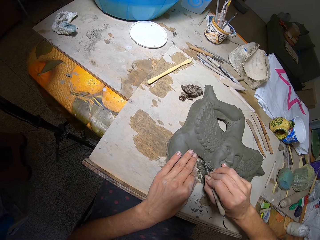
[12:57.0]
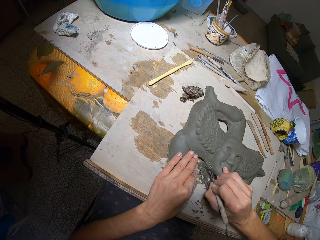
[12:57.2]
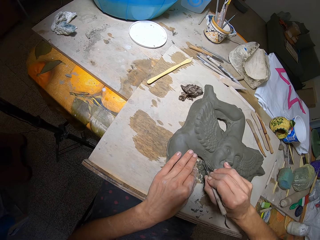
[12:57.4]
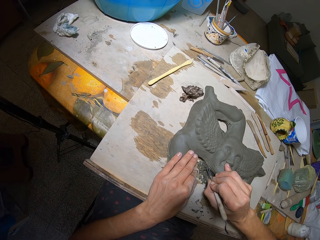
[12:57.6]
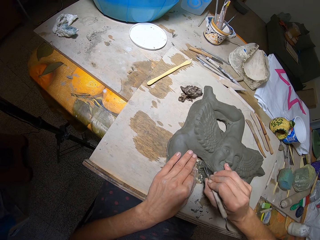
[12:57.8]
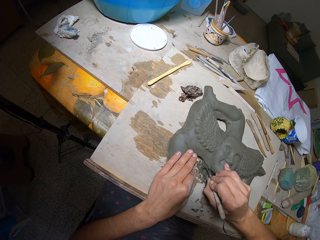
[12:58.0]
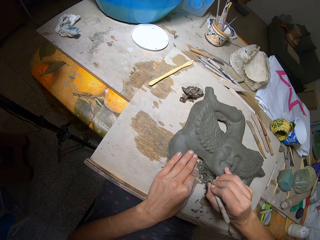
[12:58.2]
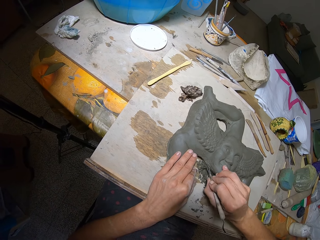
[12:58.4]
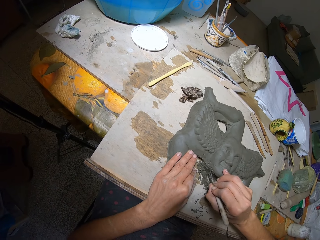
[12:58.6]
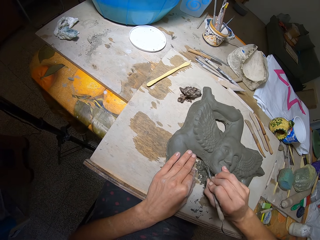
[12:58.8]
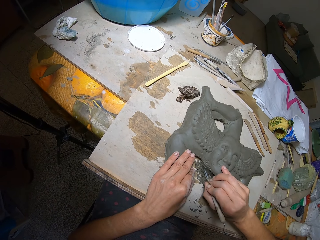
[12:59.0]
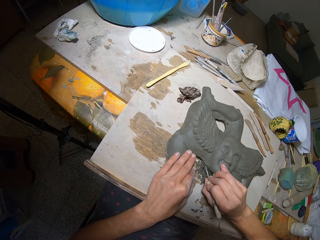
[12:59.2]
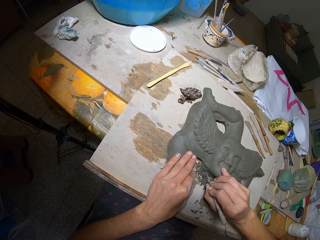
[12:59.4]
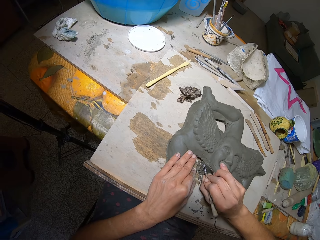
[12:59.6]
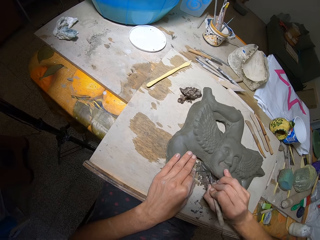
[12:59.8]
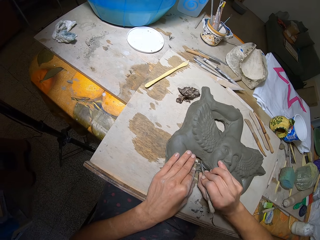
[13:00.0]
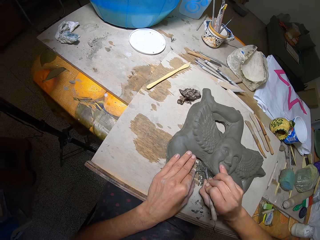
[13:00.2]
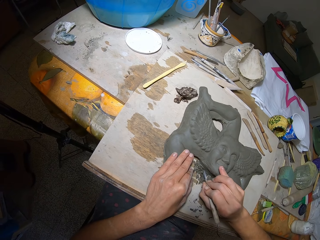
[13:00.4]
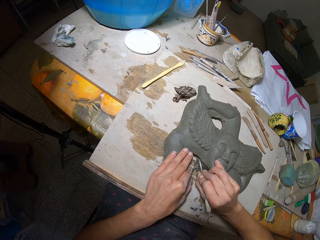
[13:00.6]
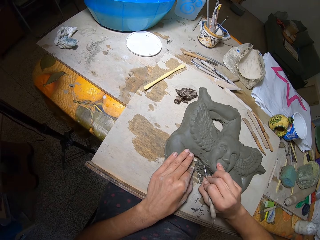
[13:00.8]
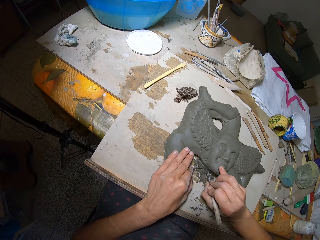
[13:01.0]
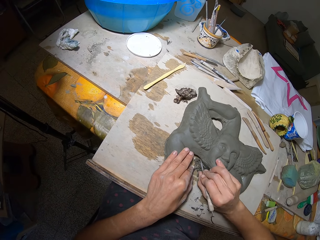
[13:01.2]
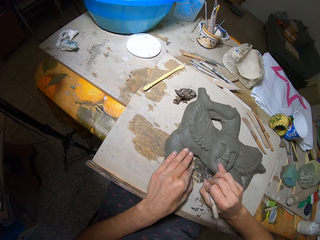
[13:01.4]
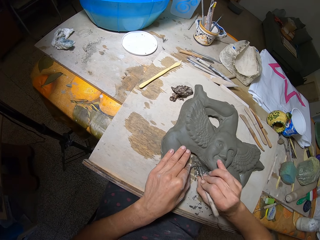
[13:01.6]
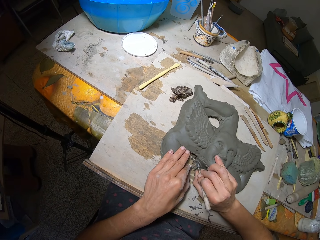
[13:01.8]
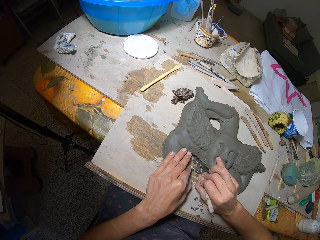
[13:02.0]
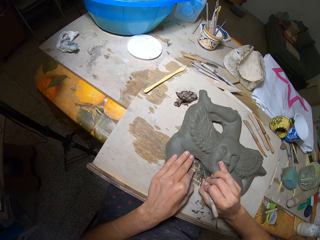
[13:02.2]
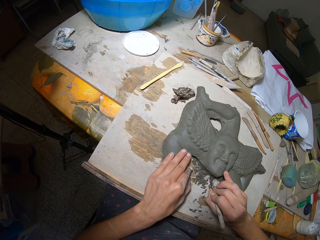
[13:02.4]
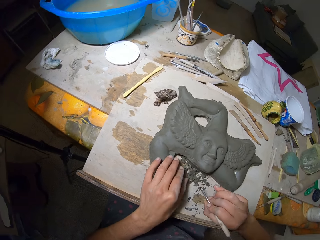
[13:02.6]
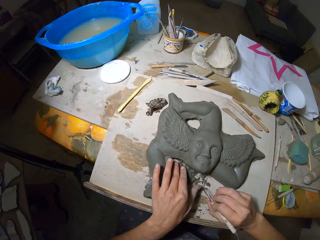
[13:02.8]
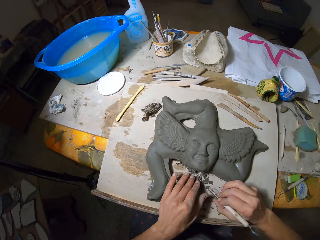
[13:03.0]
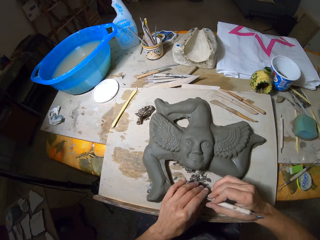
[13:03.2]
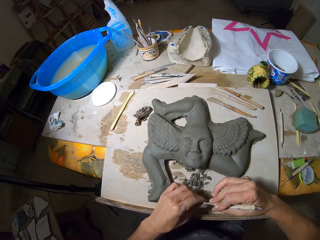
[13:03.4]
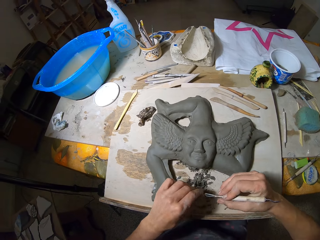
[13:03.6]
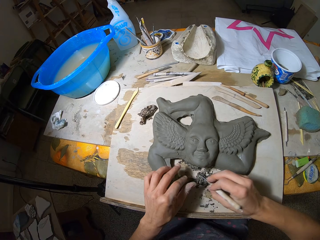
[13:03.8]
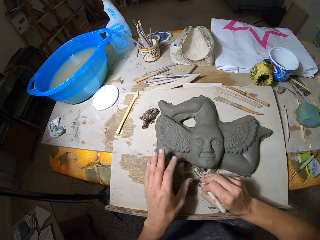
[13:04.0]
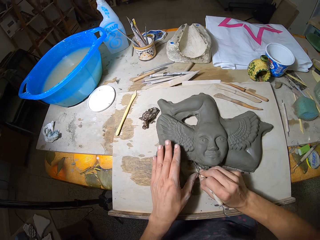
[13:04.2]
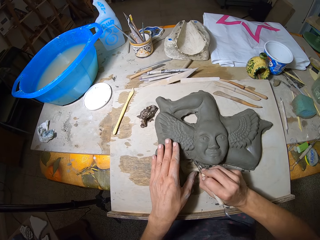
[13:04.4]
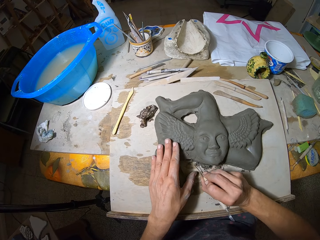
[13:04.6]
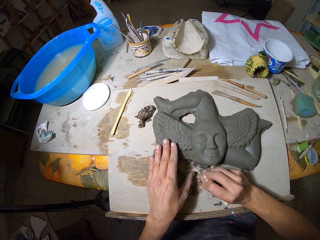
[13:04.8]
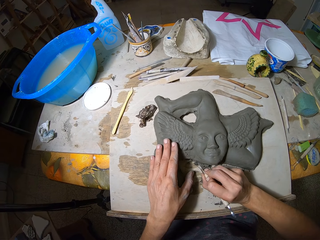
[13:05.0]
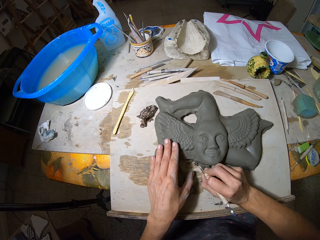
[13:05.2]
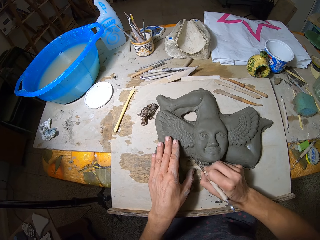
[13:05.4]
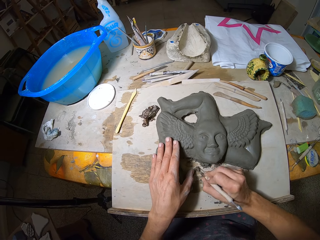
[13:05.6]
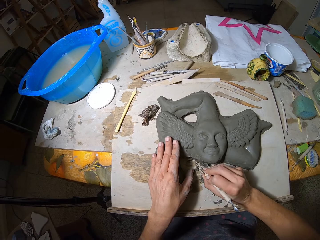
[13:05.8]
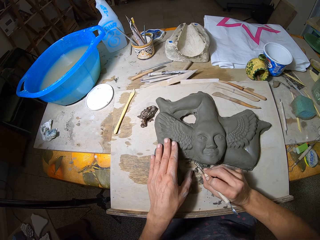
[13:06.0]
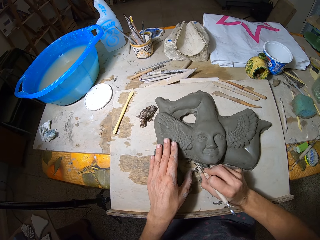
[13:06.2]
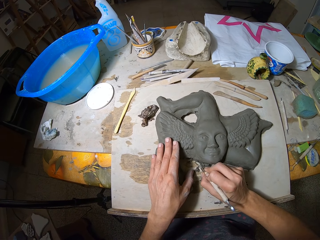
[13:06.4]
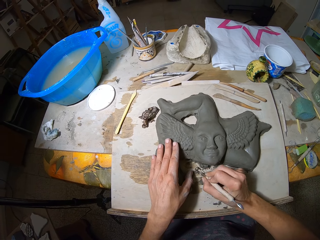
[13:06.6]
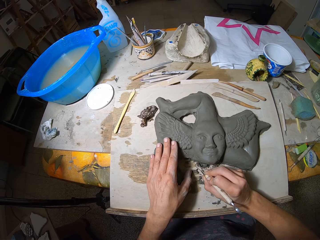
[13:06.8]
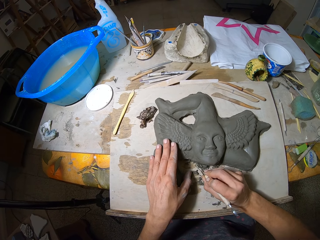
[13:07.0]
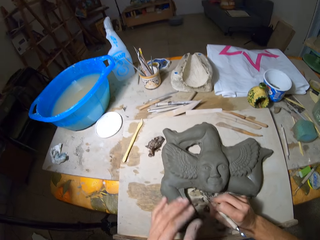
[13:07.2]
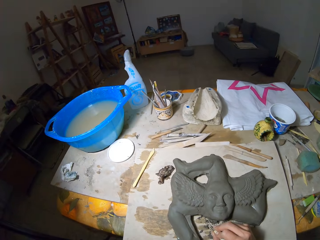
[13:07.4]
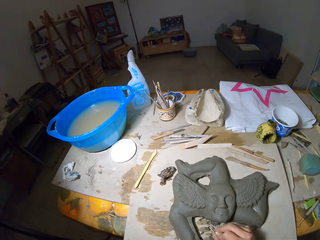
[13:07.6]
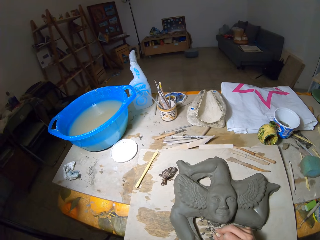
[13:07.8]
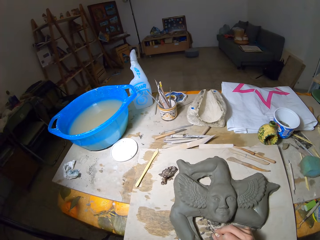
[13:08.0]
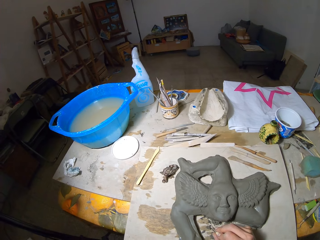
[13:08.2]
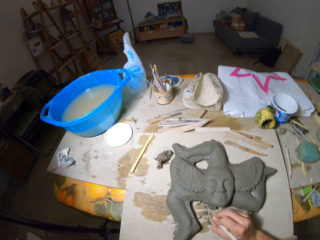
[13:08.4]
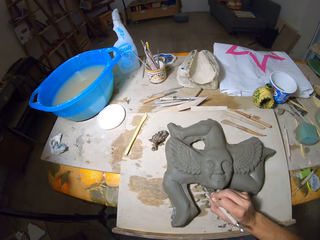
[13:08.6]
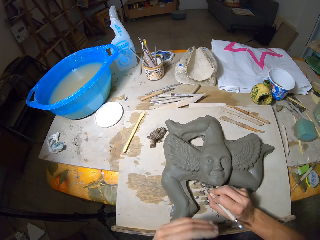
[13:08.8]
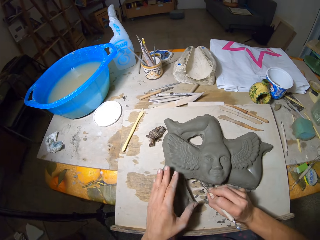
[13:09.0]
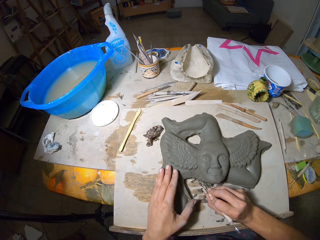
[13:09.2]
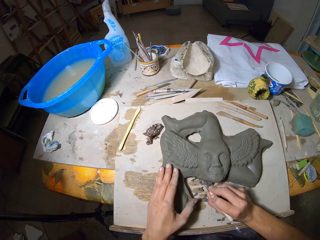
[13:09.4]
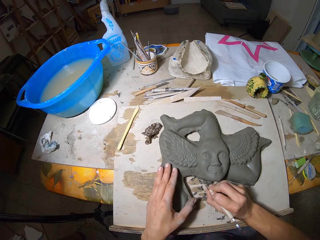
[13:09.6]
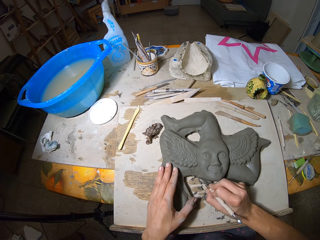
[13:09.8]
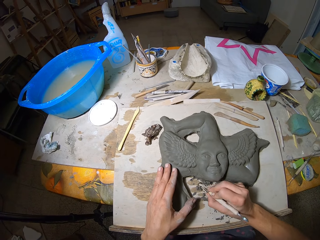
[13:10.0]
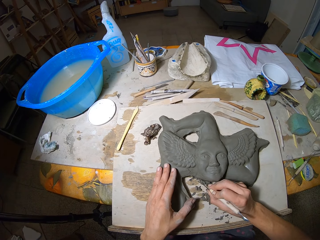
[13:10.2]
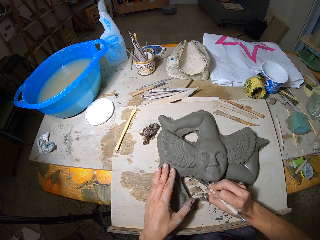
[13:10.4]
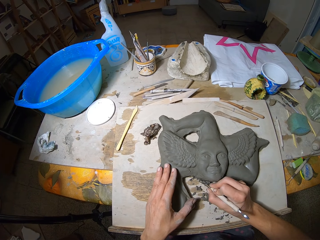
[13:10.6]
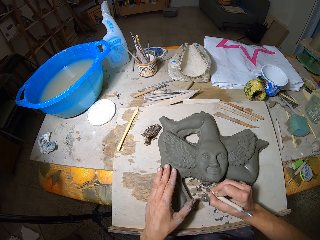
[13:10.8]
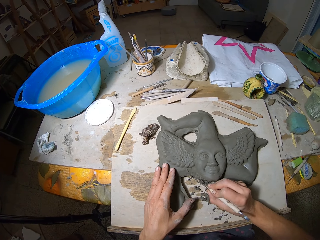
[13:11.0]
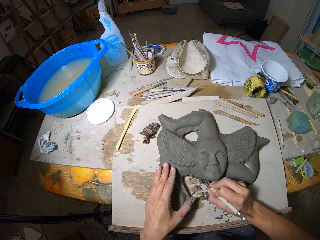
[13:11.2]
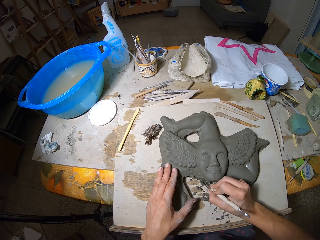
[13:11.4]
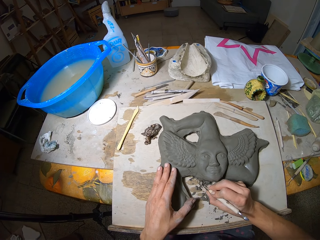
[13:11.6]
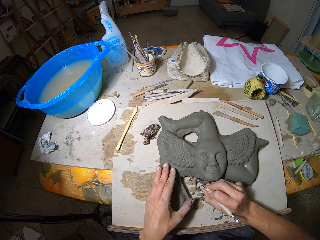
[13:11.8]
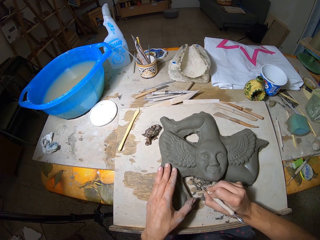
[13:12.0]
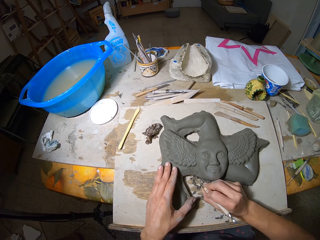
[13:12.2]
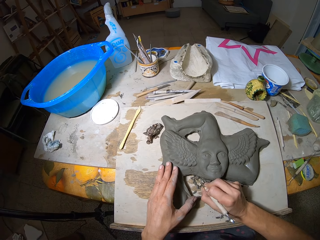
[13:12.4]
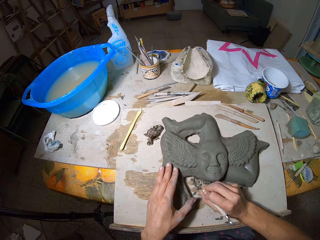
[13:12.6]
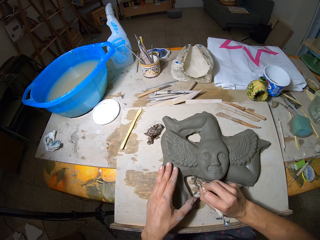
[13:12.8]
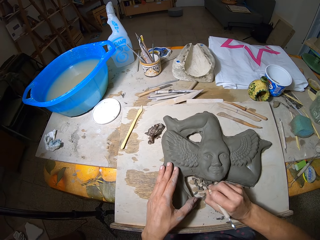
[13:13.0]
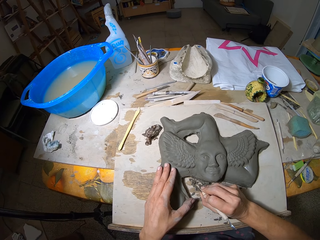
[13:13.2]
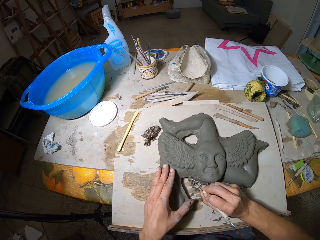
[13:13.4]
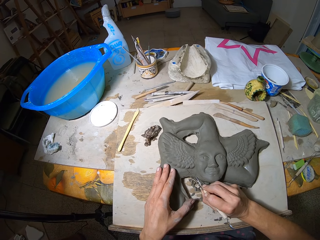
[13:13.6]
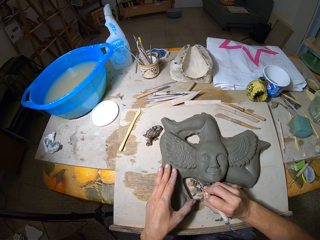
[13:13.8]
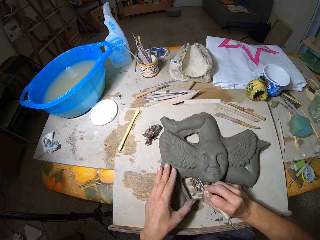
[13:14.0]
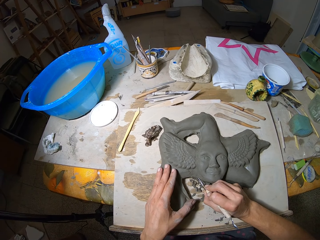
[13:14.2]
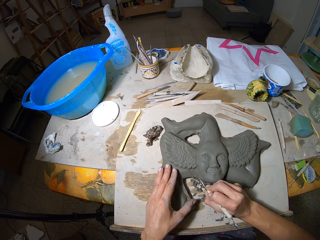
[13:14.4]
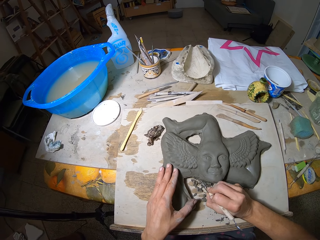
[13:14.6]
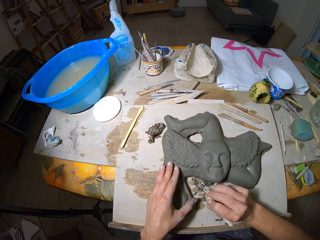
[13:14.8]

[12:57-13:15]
The camera wearer removes the mud from the sculpture knife. He shapes the sculpture. He touches his face. He shapes the sculpture.

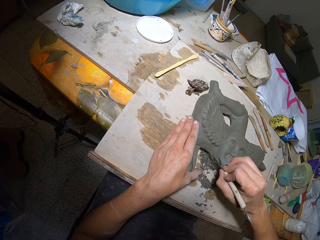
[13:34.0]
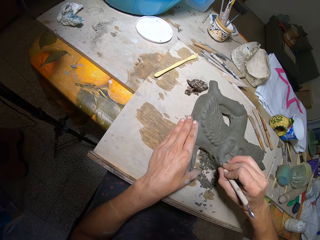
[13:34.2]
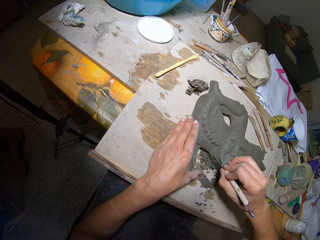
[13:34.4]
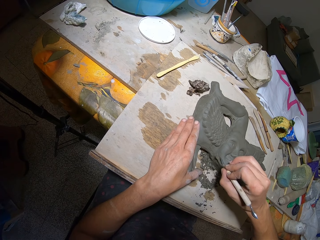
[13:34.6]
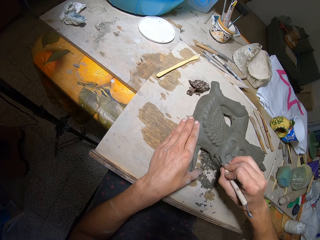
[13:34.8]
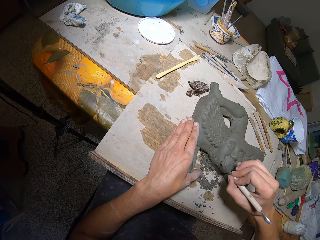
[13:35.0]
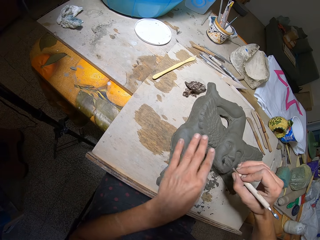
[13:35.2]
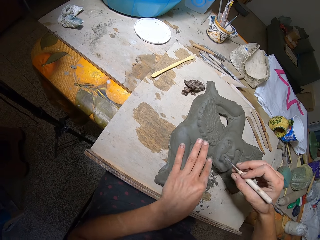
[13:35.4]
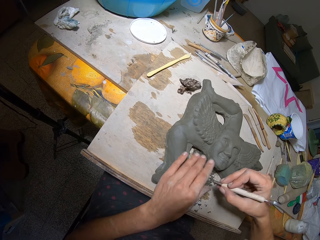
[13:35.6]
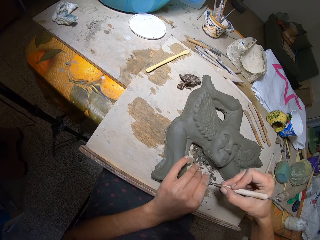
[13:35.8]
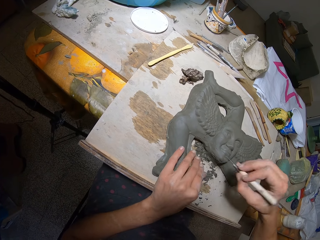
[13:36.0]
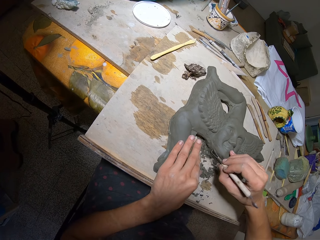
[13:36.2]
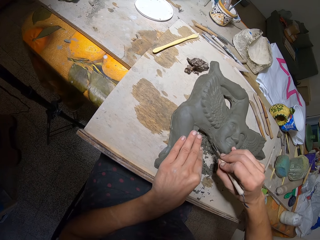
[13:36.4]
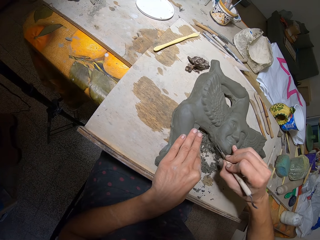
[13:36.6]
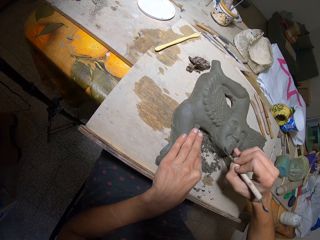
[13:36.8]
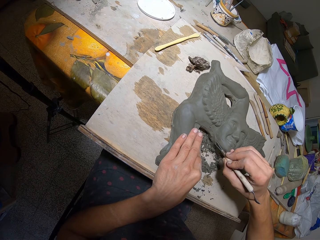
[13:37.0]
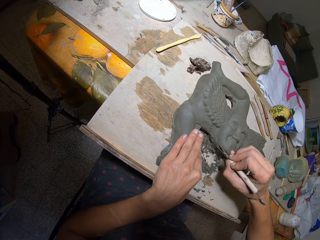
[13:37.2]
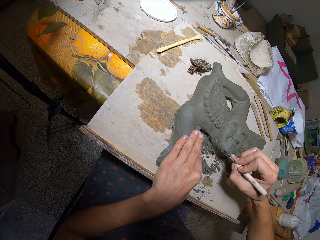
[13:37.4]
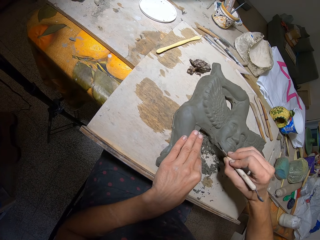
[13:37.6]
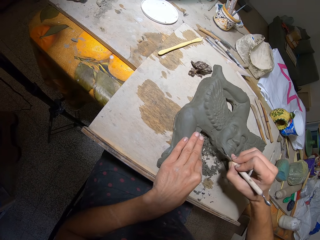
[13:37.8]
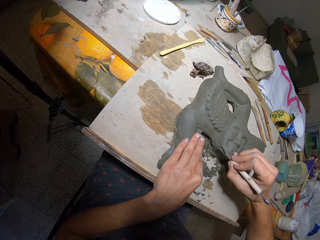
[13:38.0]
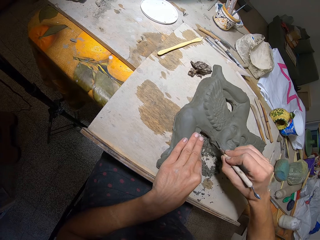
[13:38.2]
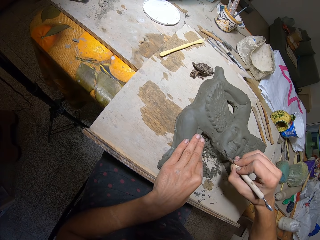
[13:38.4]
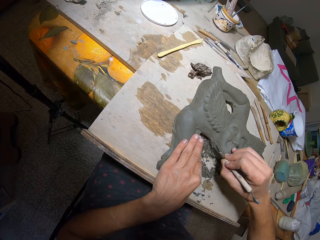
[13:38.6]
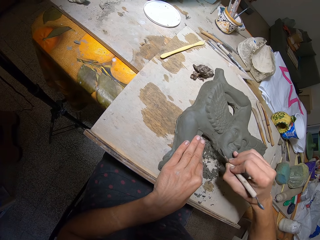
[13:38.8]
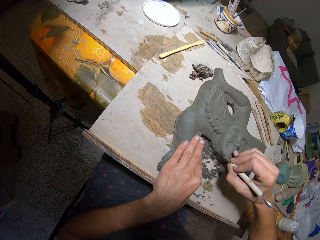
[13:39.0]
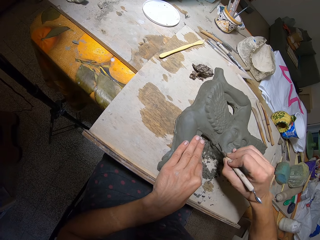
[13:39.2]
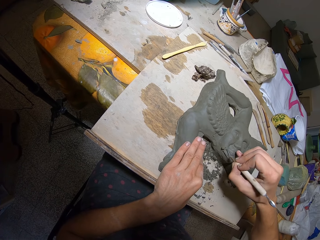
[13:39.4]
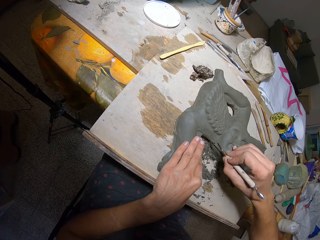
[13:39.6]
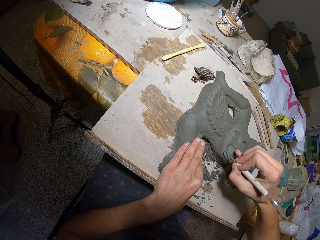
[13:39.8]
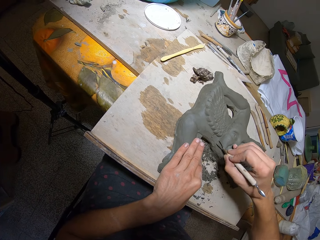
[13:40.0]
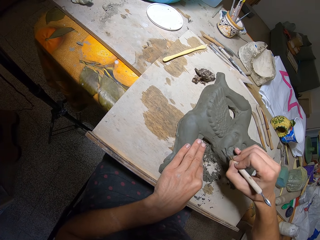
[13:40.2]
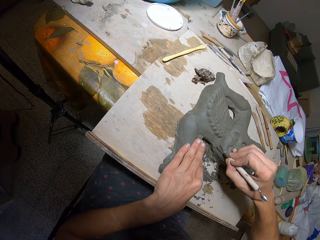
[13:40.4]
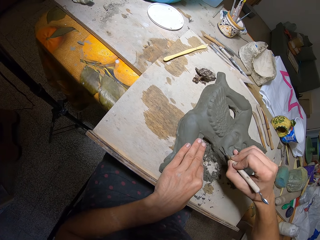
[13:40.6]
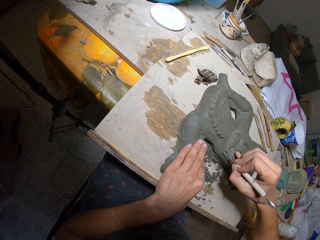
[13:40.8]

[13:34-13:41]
The camera wearer wipes the mud with his hand. He wipes the knife. He shapes the sculpture.
